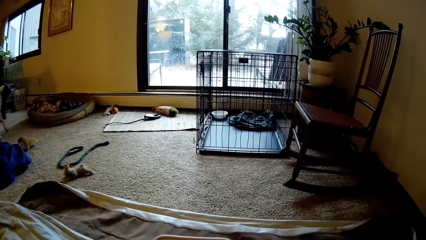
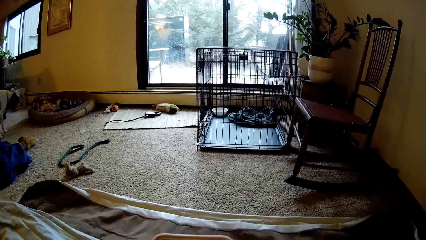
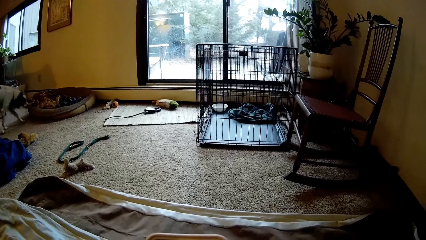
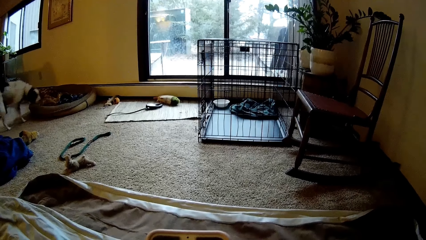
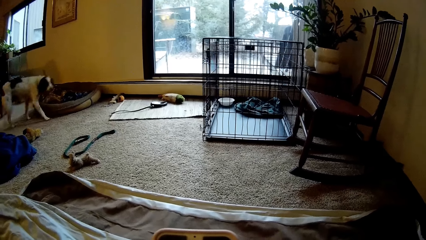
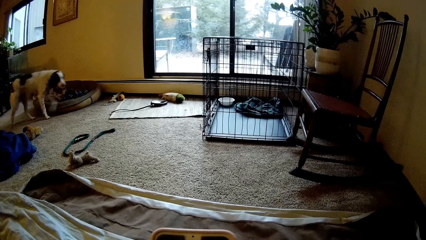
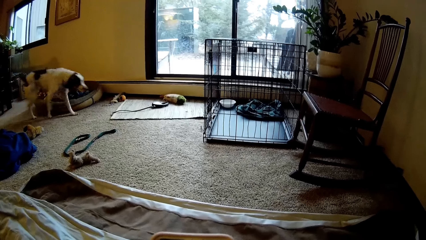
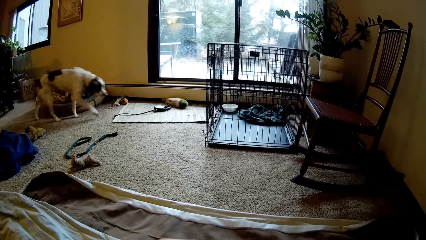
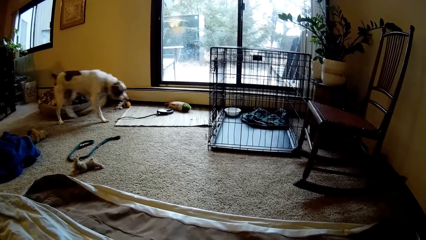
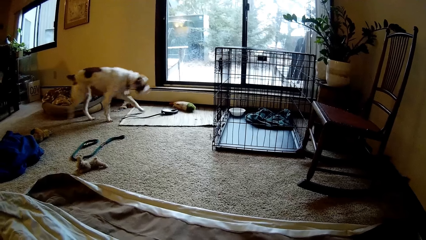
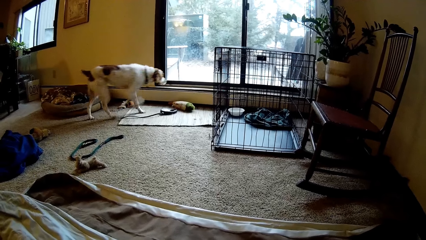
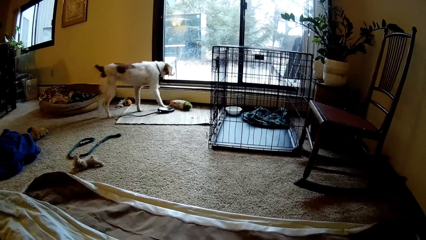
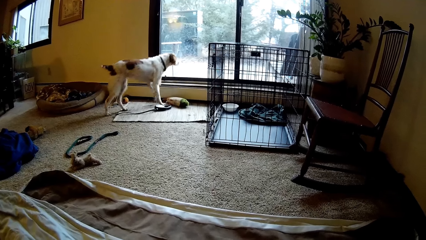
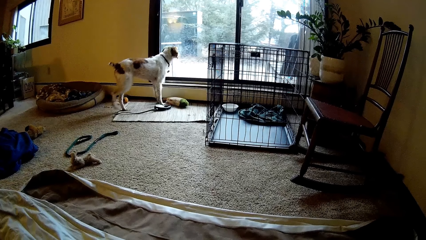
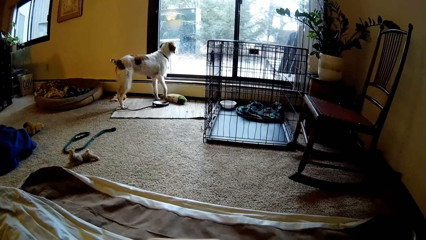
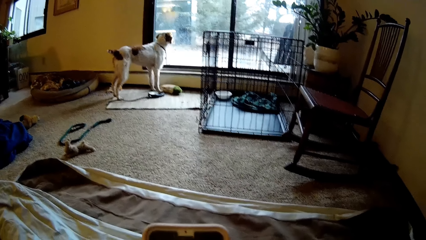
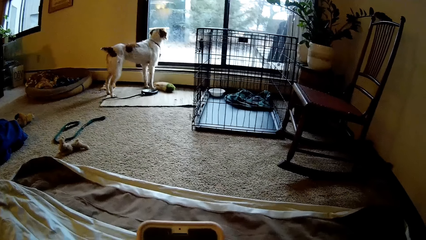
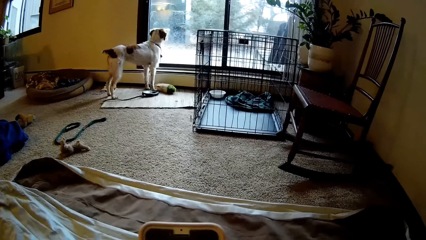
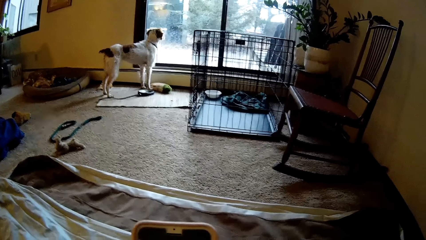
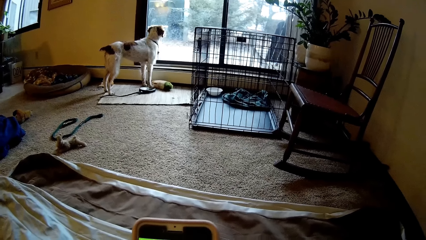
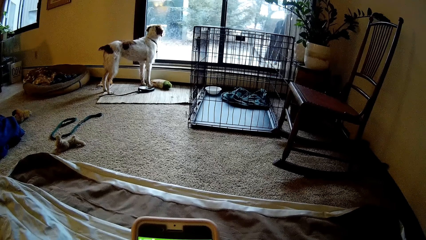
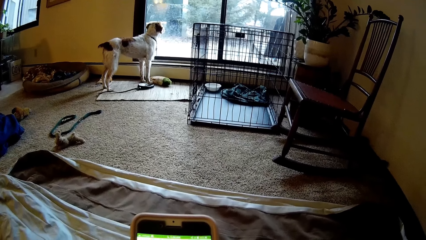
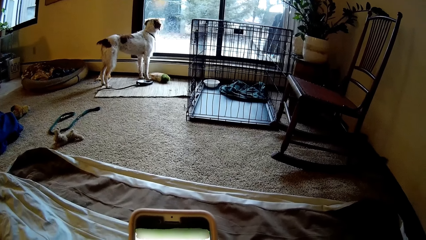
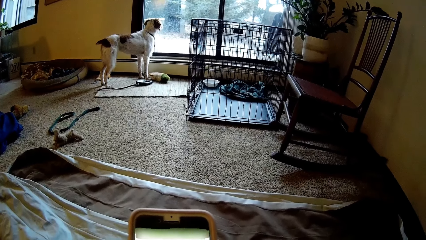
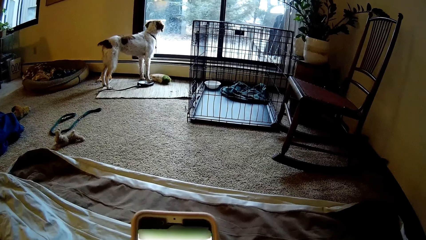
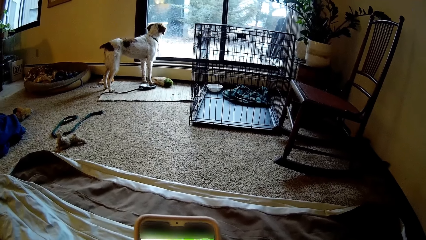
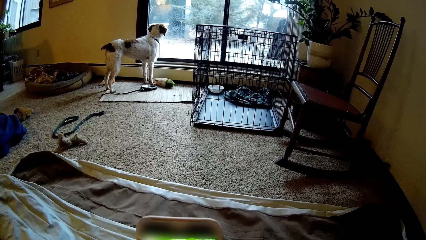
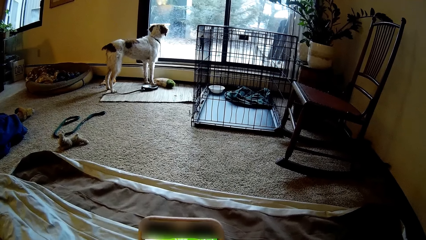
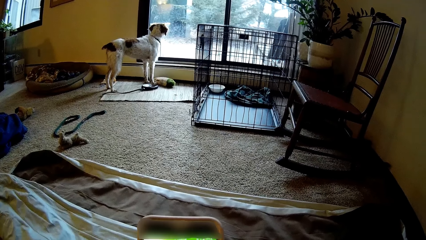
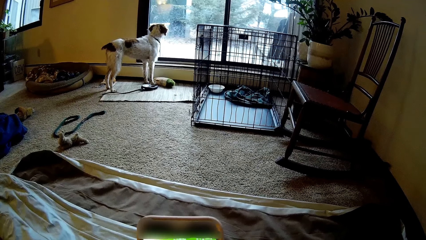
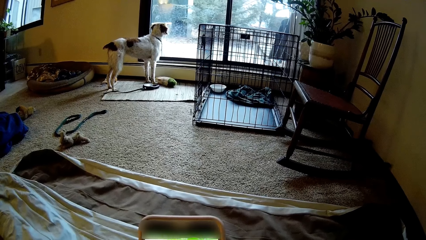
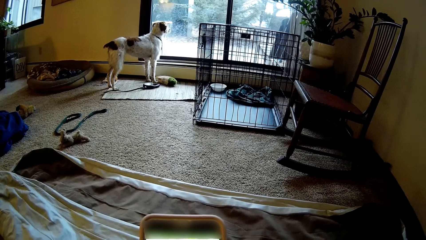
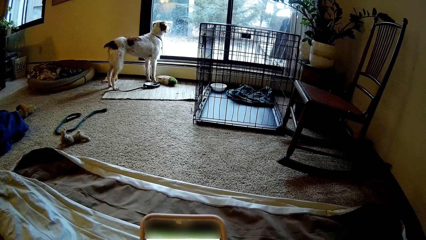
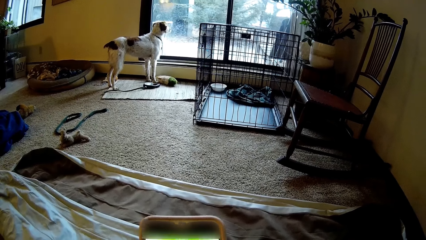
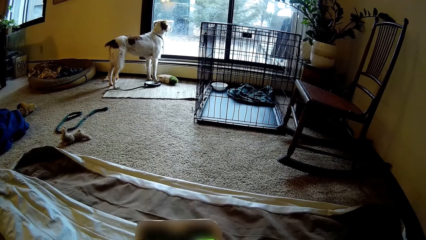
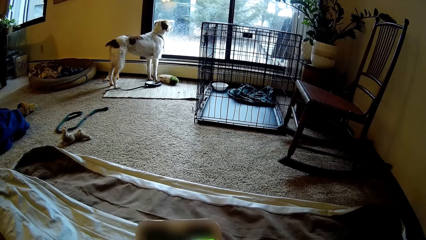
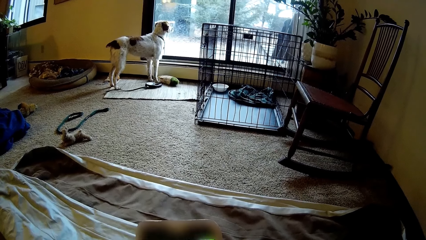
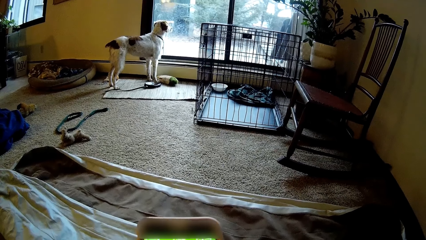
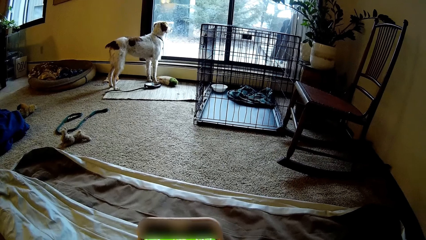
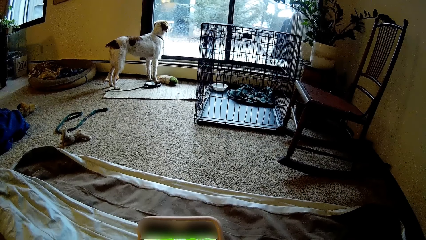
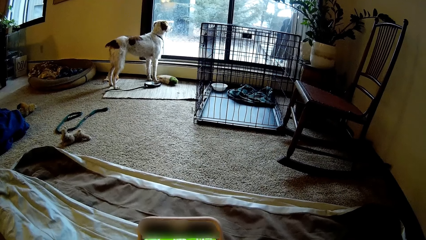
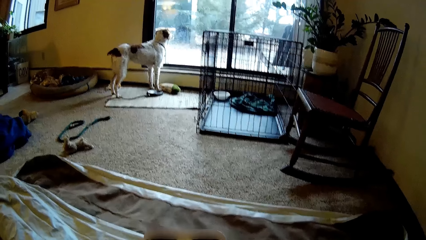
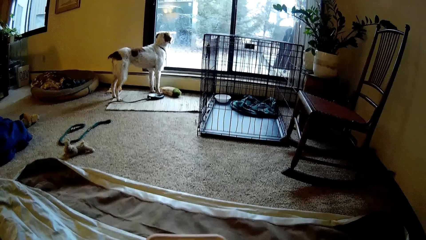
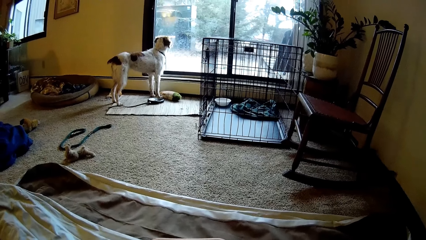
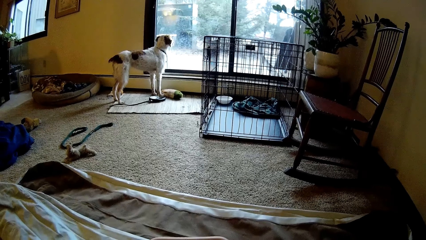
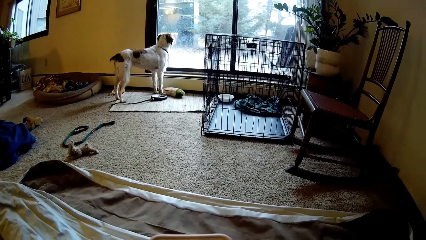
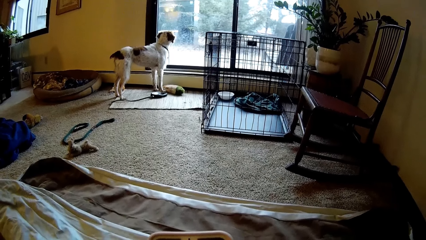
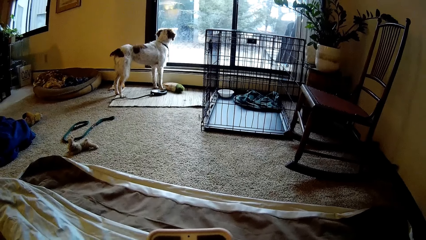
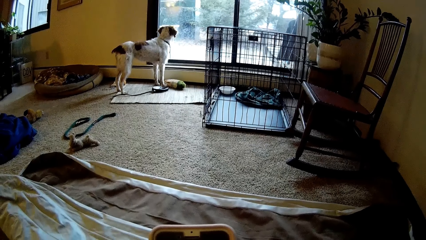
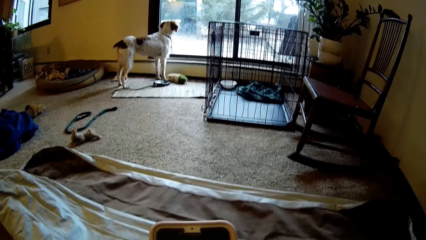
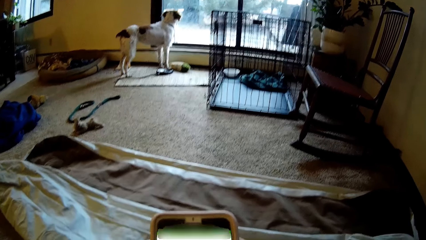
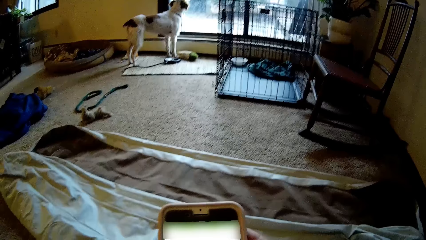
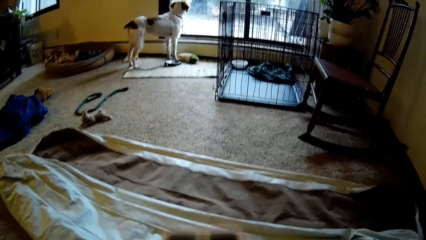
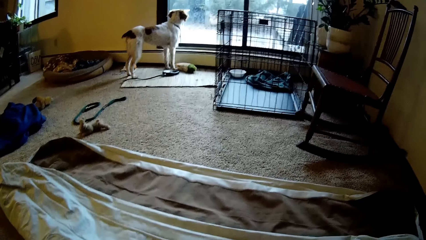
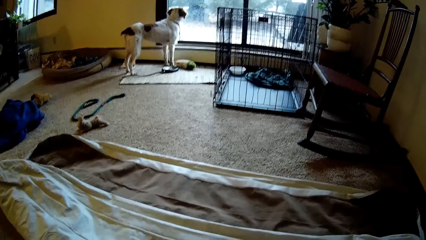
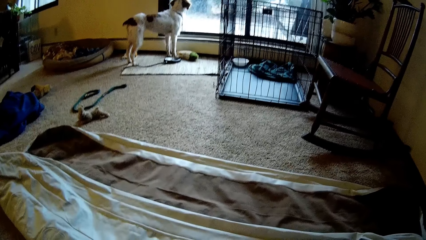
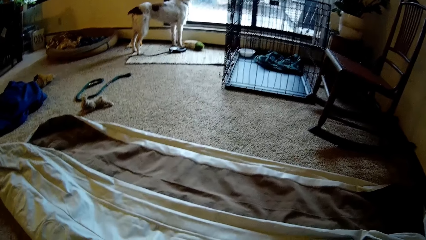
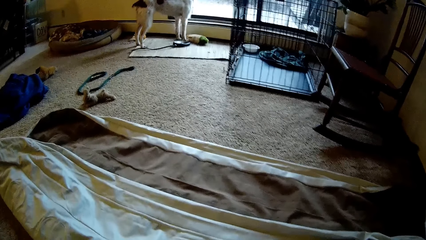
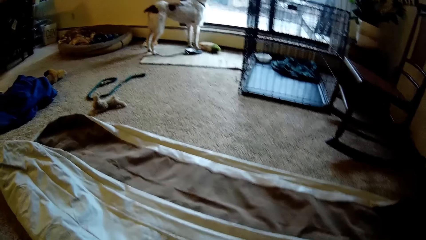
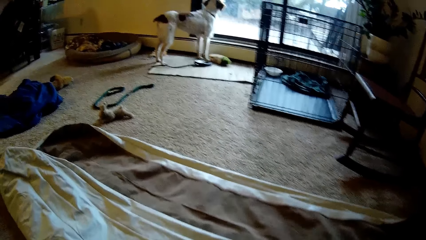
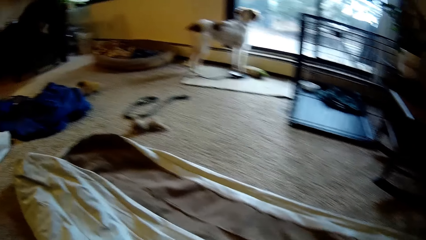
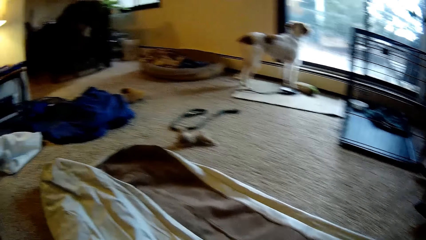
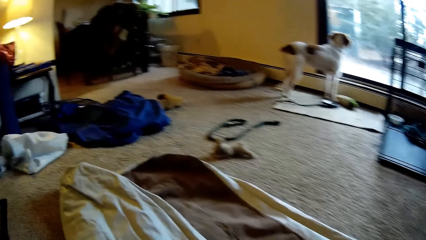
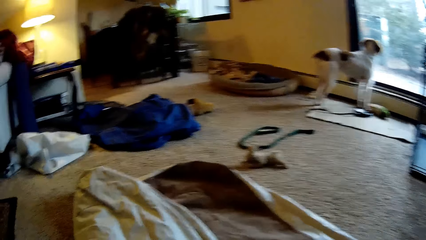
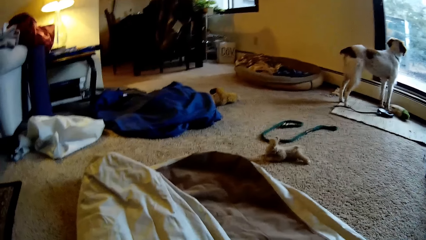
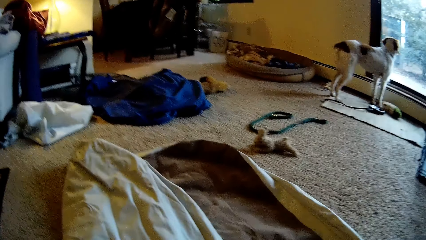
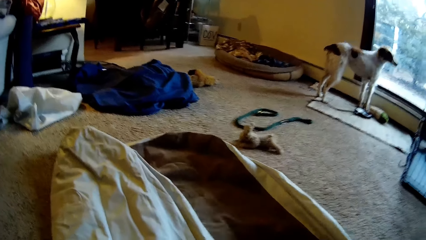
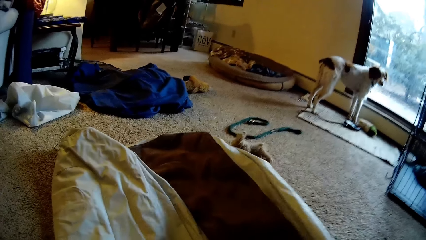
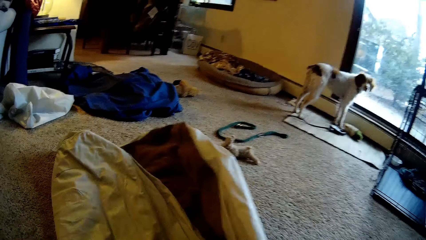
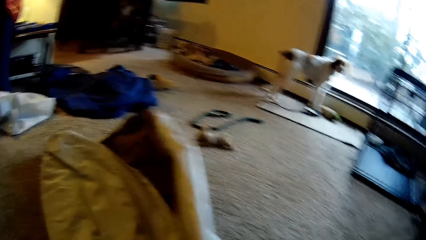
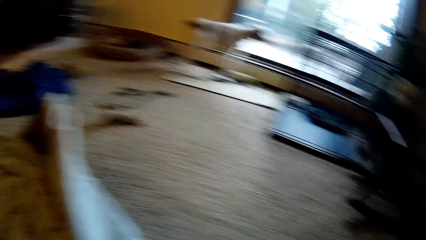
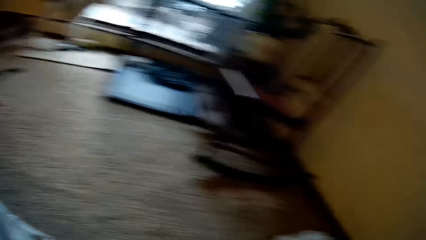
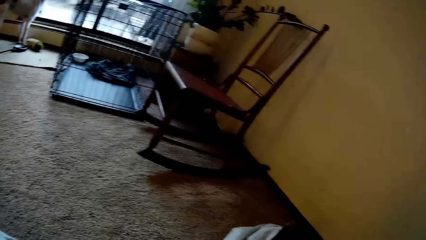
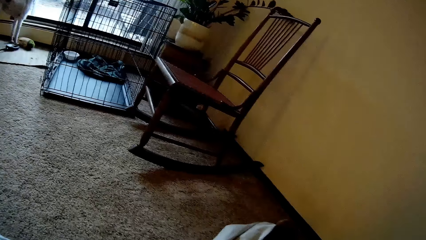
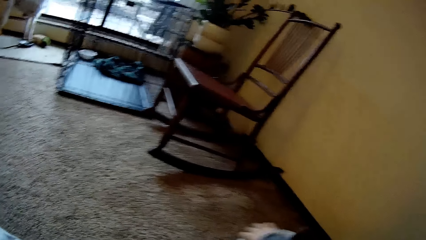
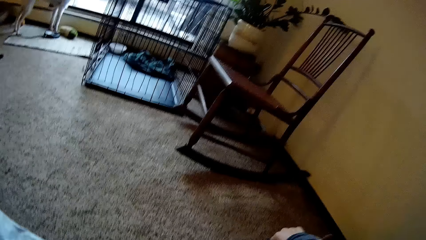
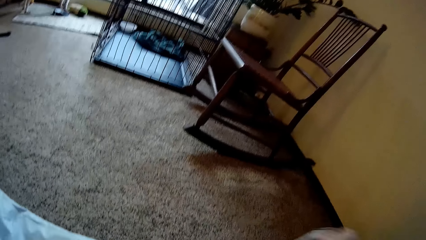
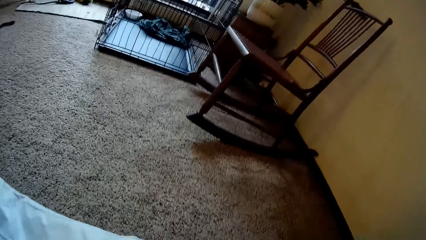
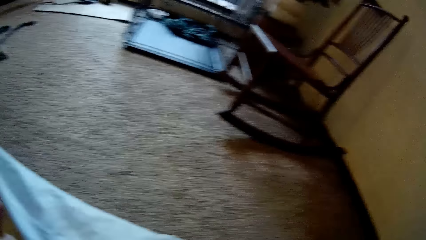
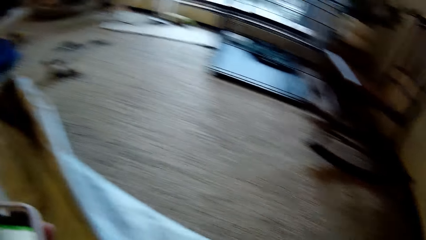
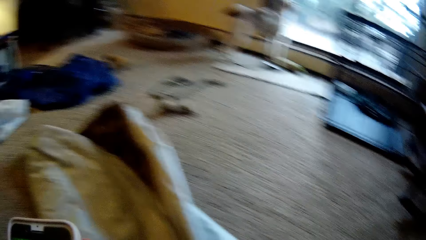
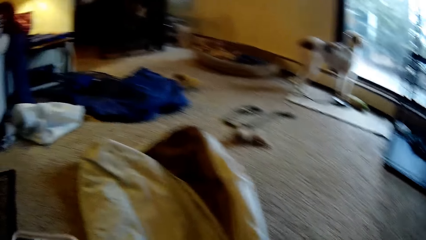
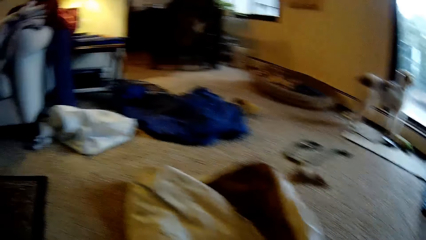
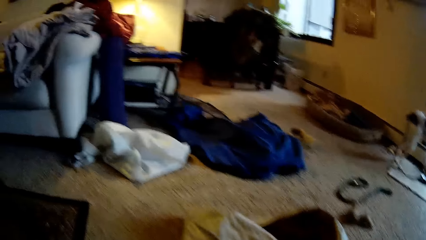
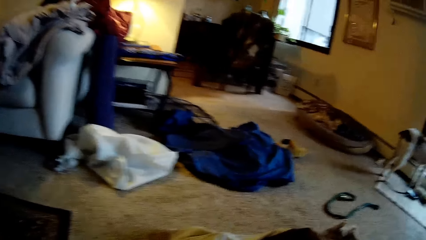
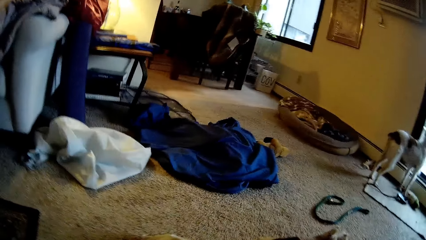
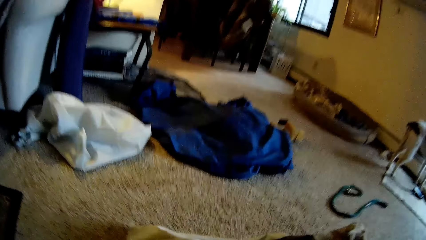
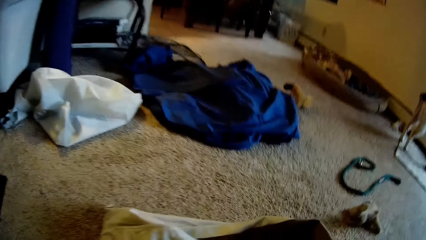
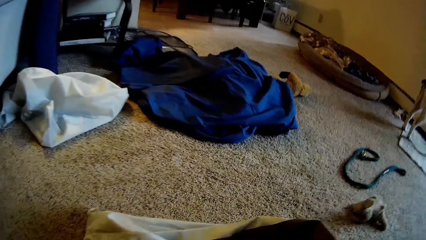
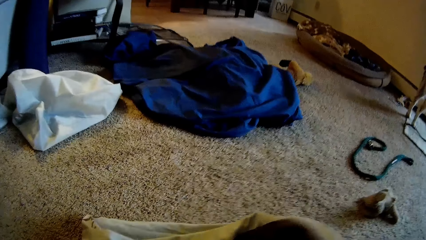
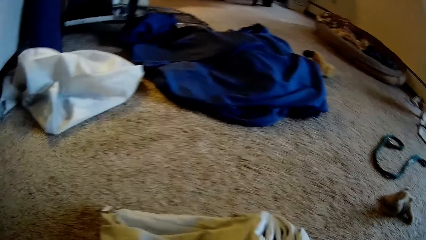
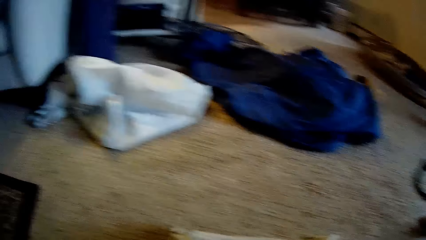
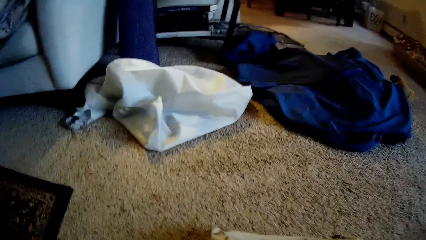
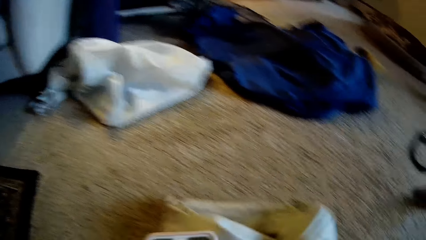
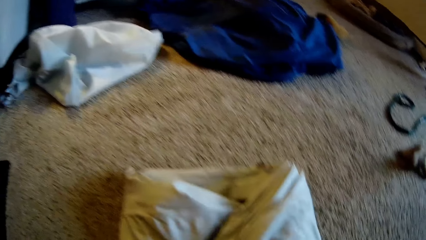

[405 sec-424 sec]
The dog walks to the window of the apartment. The camera wearer holds the duvet with two hands. He folds the bedsheet with his hands. A person holds the duvet with two hands.
